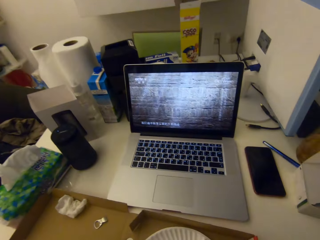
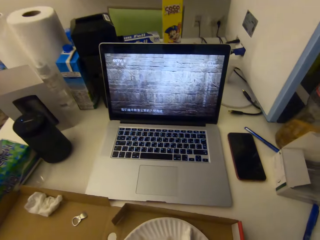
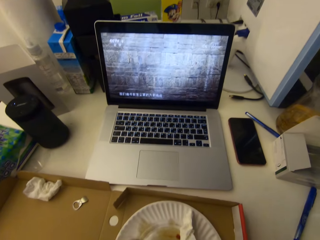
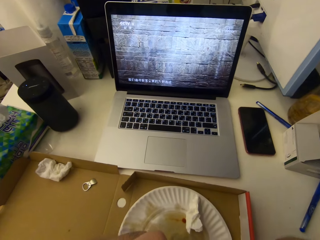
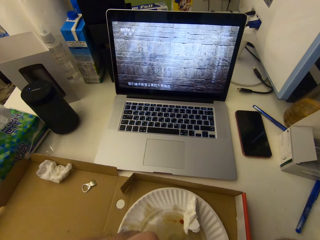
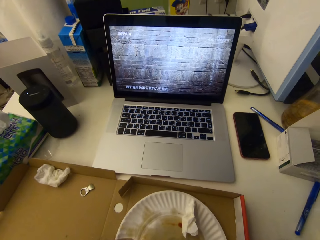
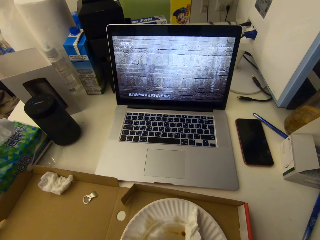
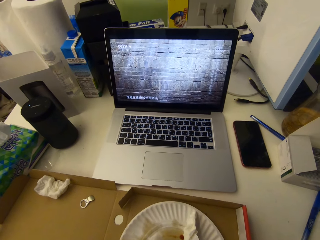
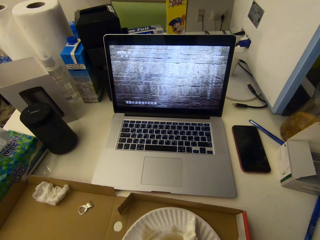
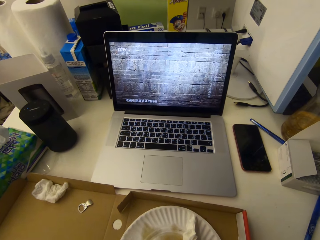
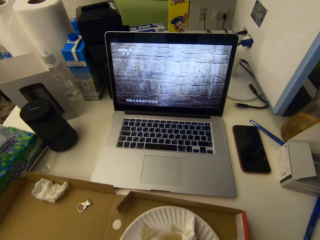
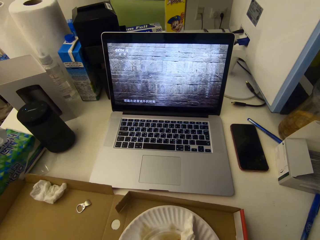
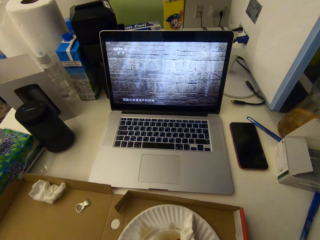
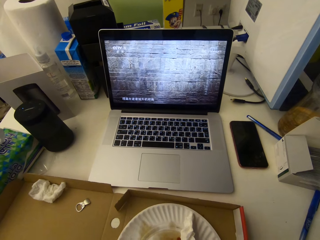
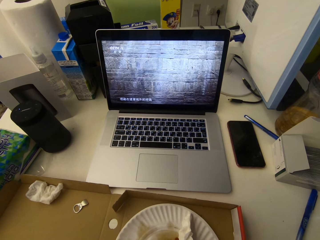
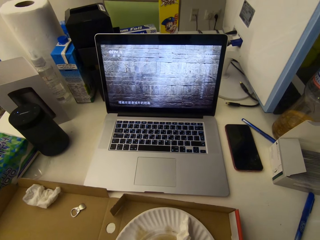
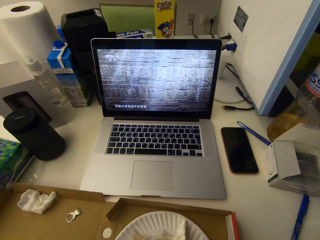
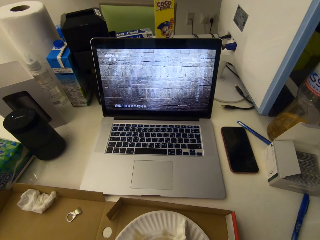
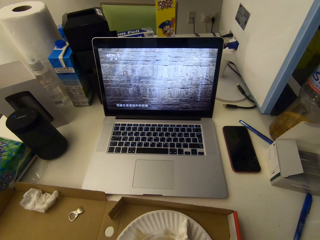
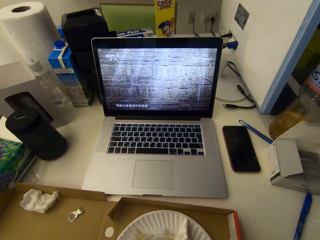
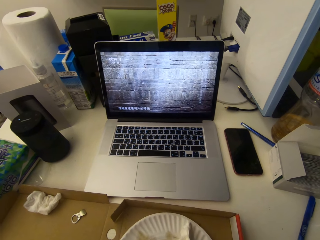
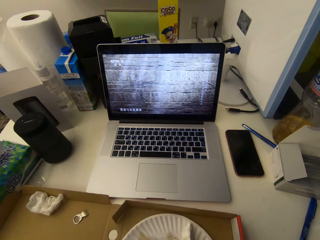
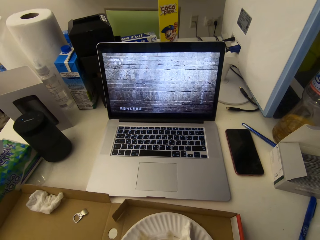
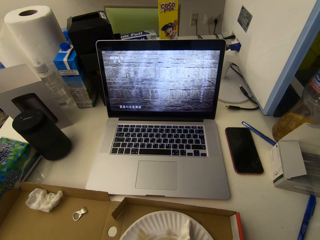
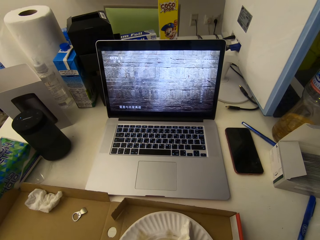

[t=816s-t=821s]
The camera wearer stops drinking from the can.

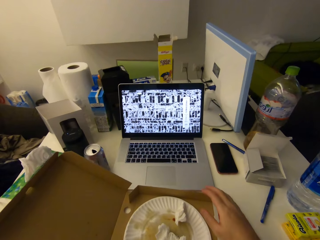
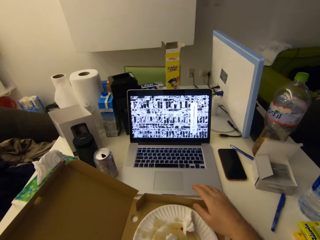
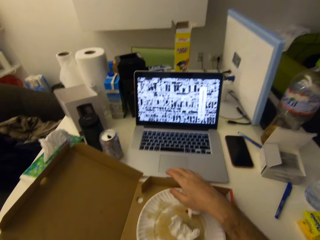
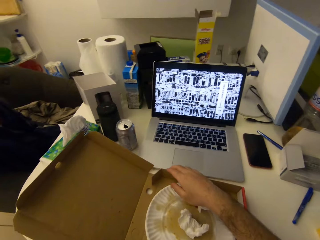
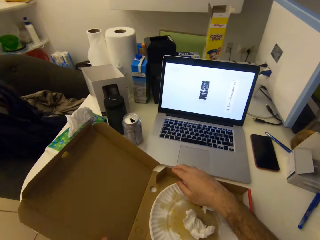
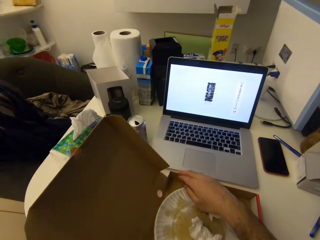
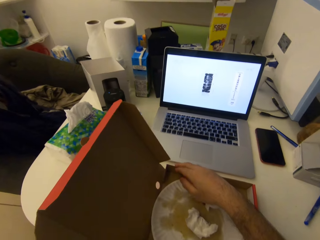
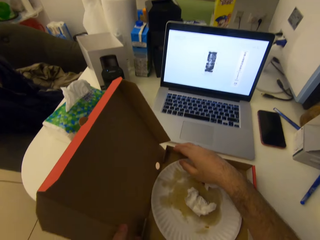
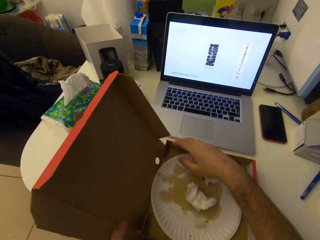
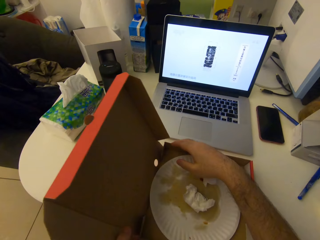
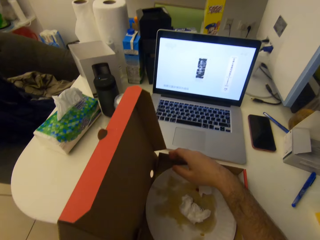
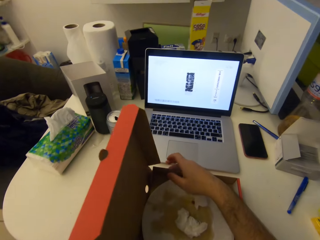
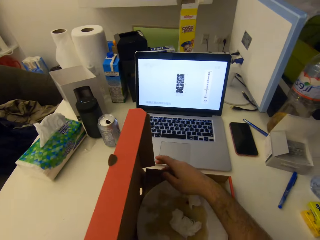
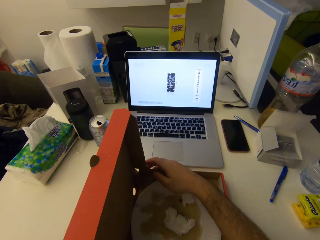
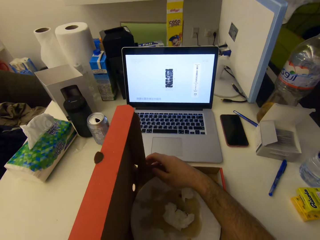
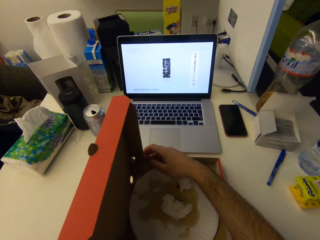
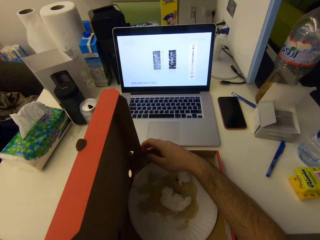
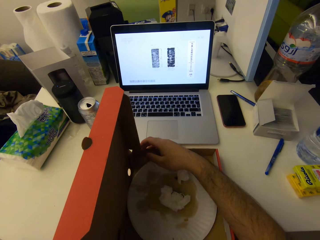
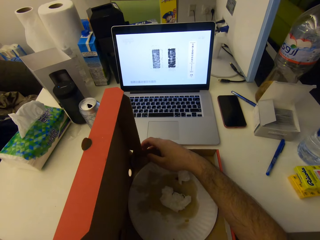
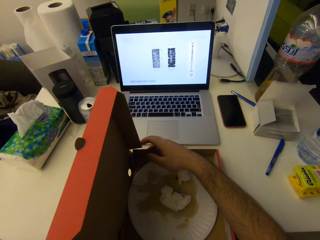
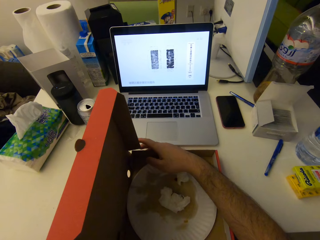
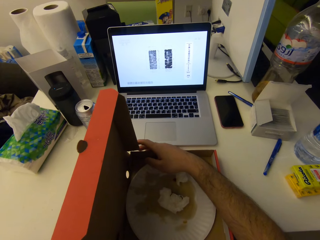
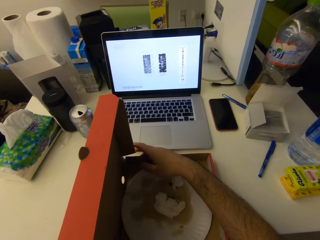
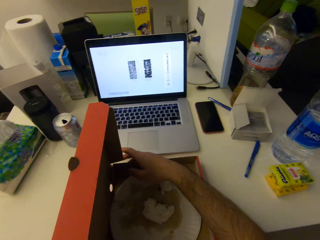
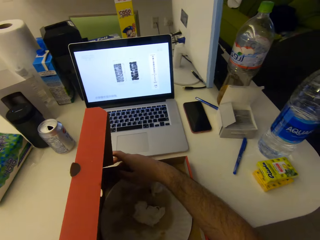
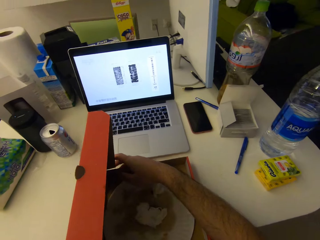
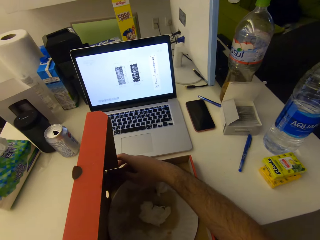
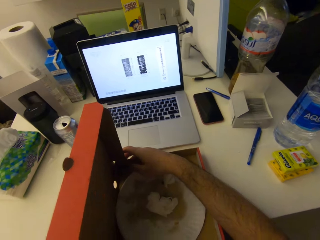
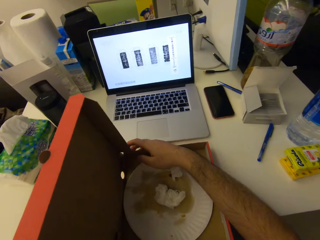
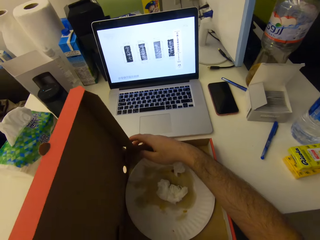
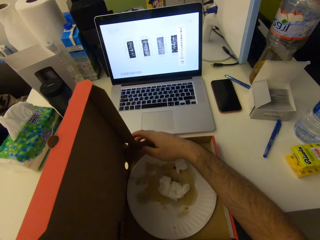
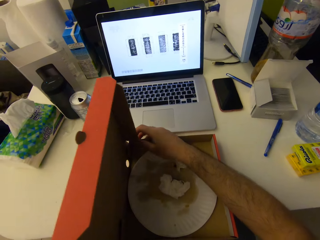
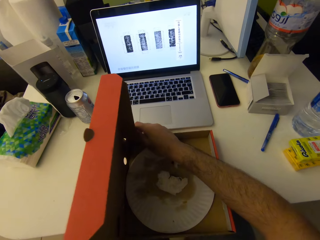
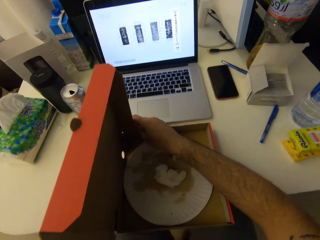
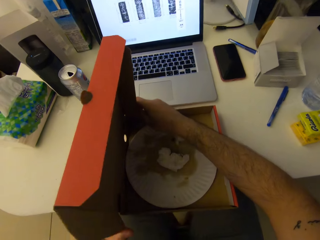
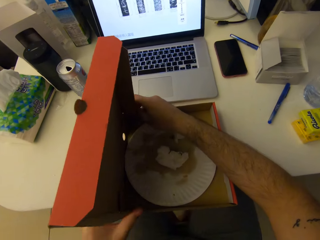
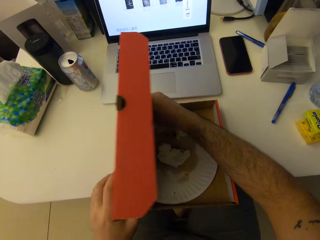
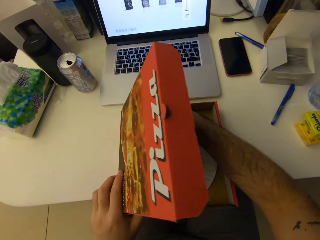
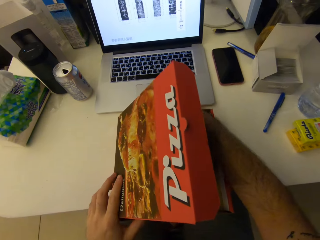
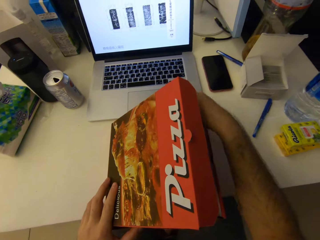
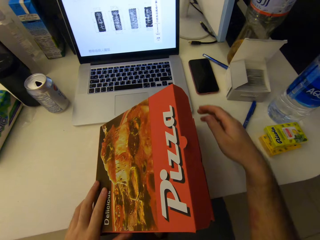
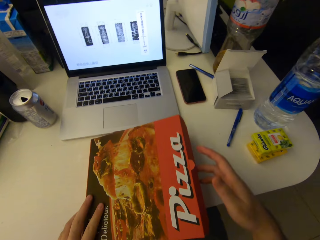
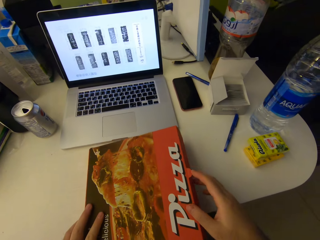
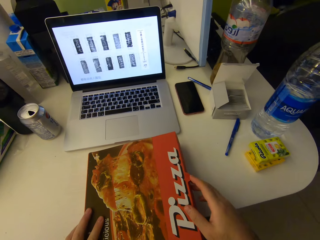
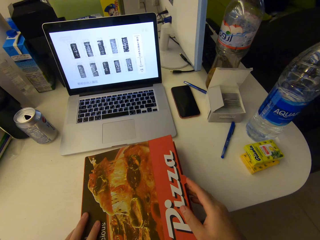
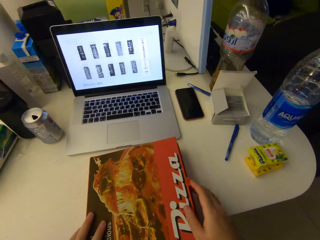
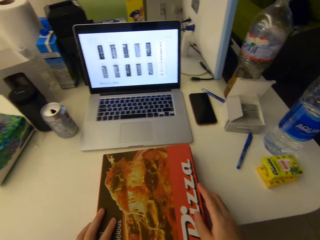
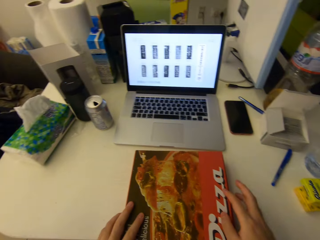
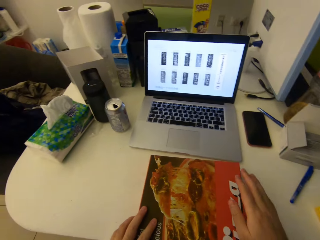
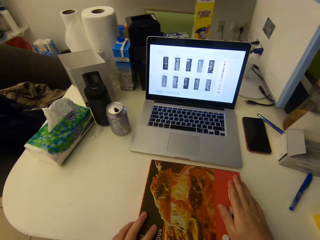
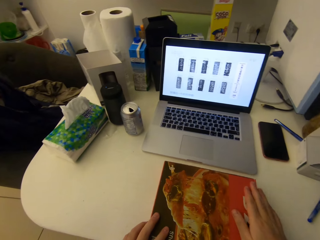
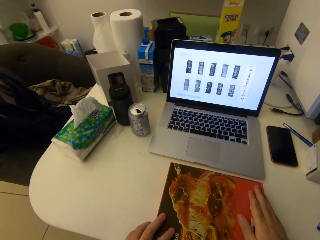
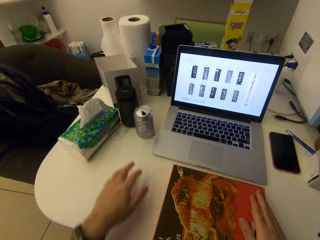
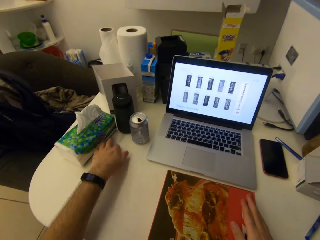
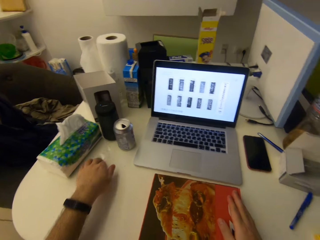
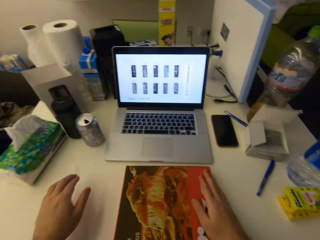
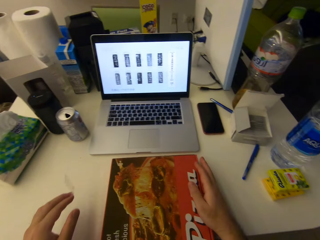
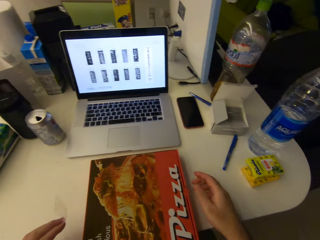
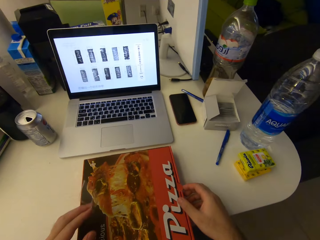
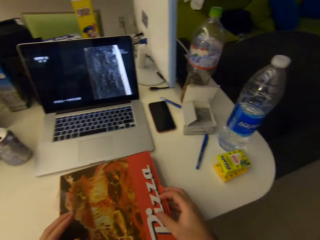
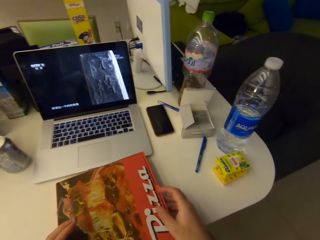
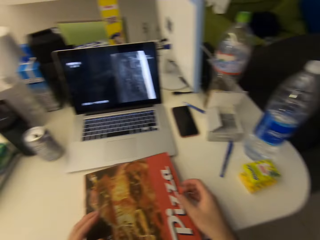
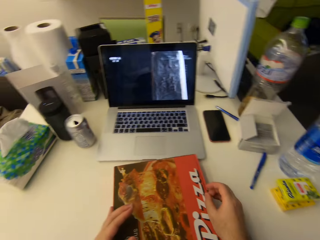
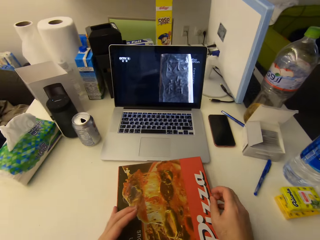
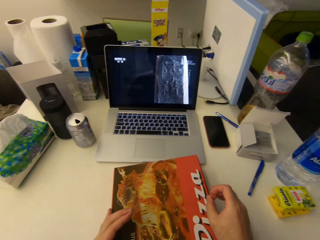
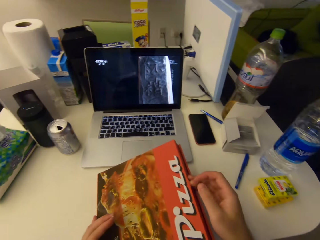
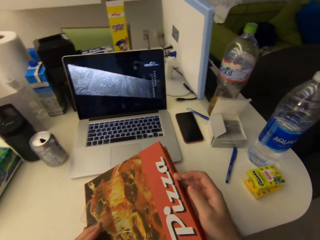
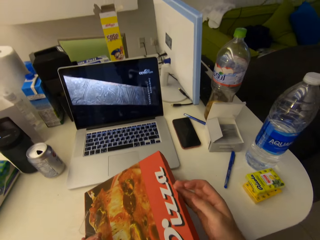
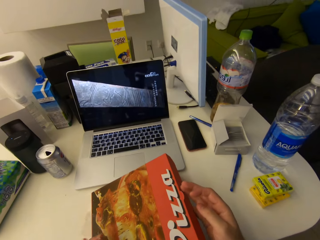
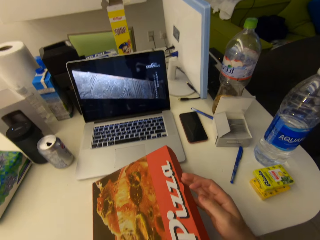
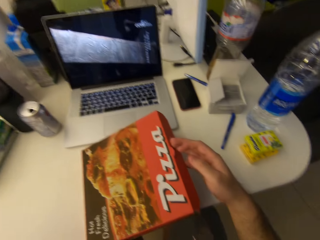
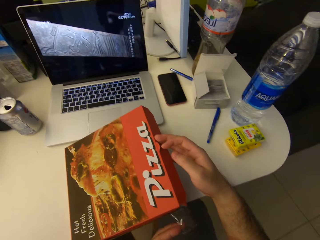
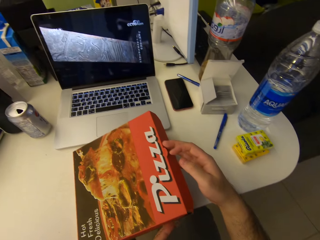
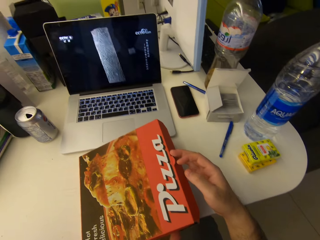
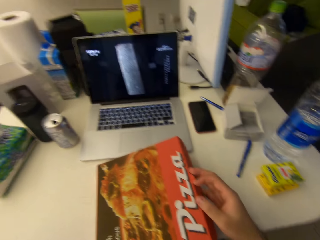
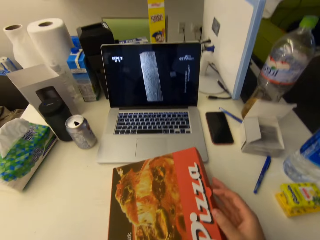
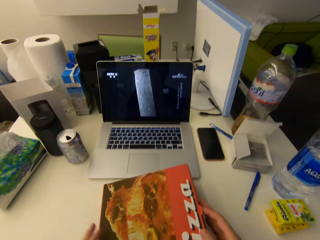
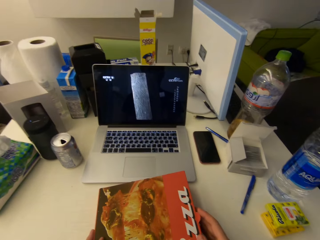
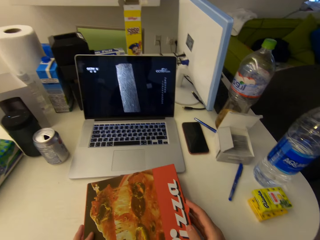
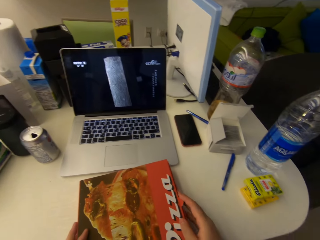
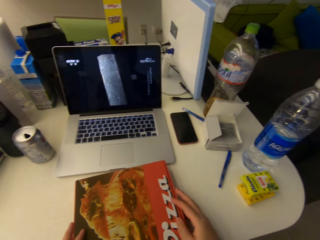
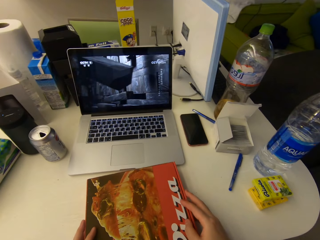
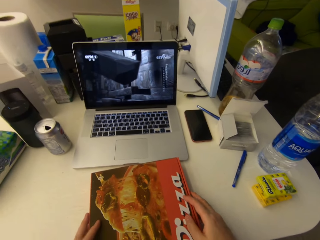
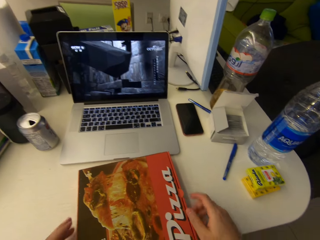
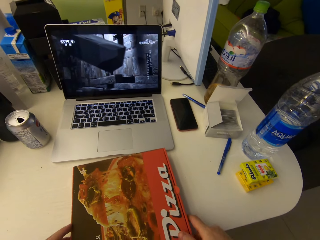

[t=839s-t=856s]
The camera wearer grabs a box with the other hand. They fold the pizza box or pack of pizza. They close the pizza box. They raise the other hand towards a nylon paper, move the nylon on the table, and pick the nylon paper from the table. They lift the pack of pizza.
